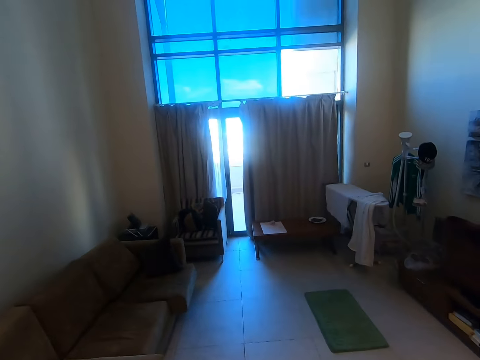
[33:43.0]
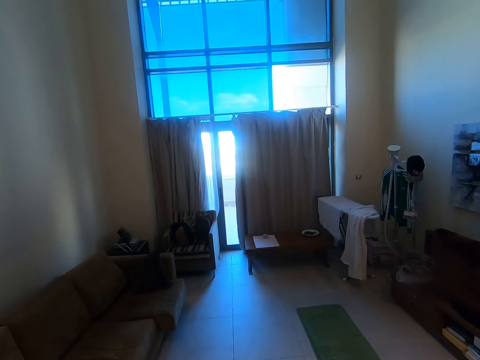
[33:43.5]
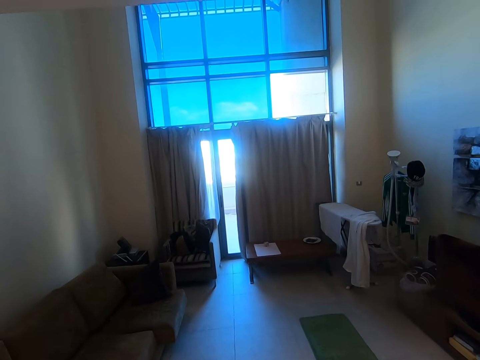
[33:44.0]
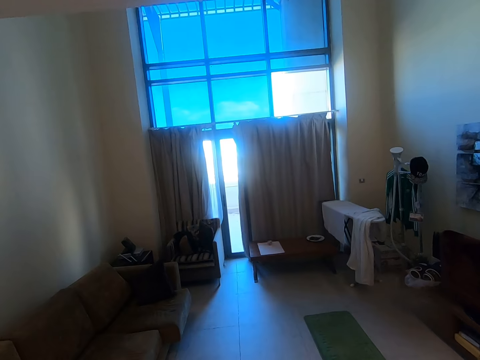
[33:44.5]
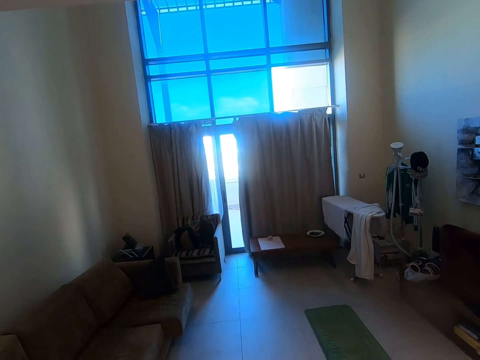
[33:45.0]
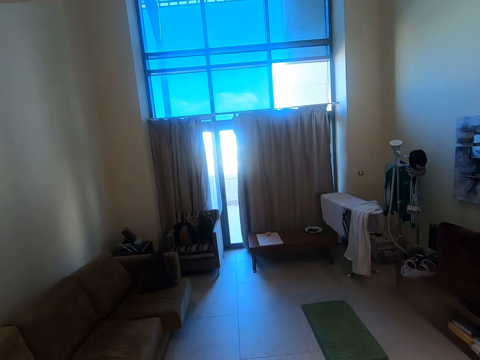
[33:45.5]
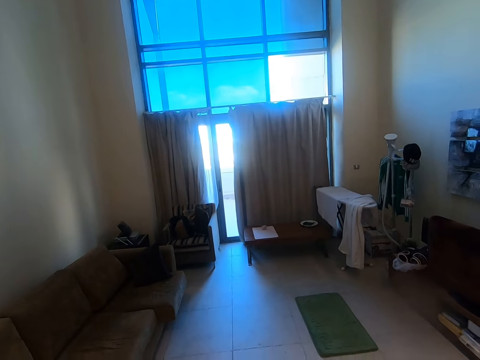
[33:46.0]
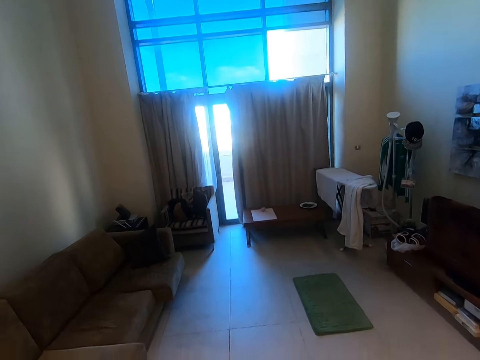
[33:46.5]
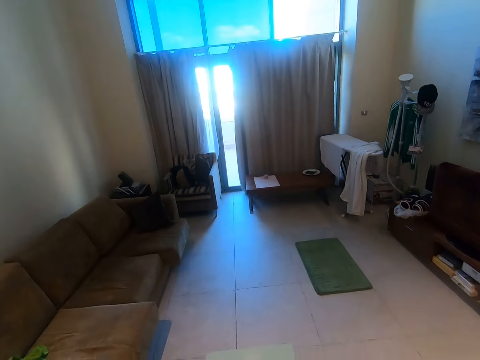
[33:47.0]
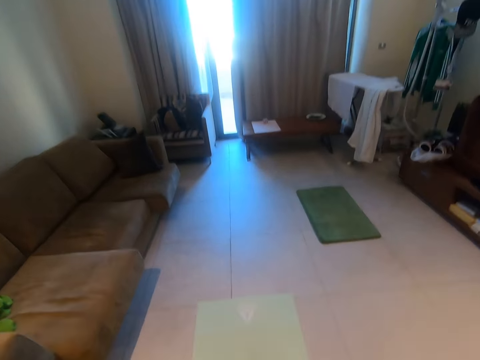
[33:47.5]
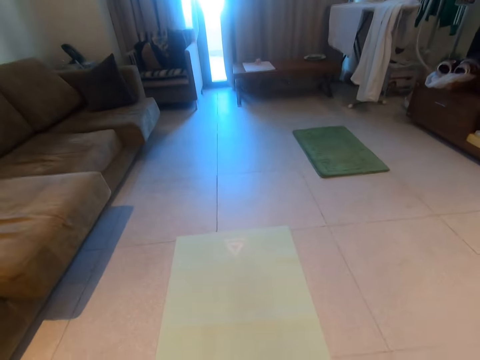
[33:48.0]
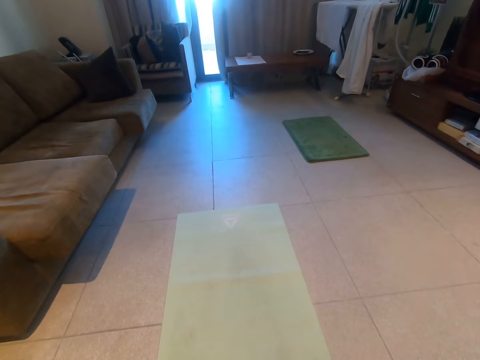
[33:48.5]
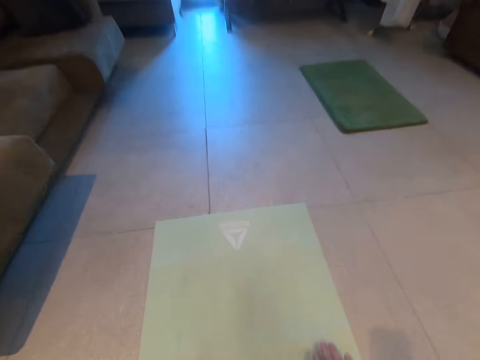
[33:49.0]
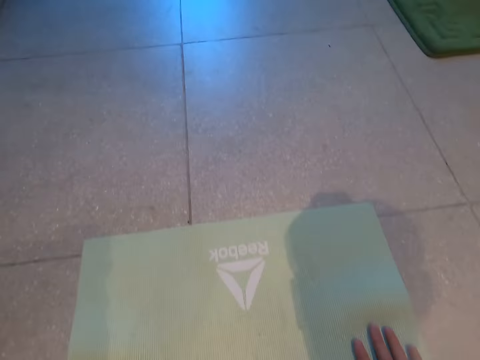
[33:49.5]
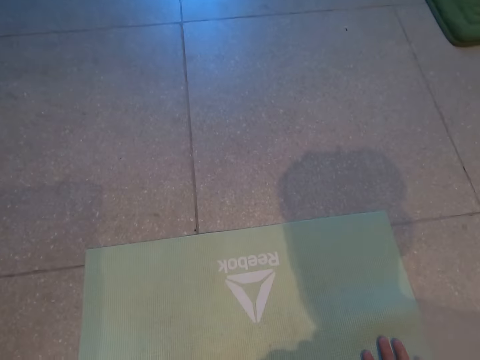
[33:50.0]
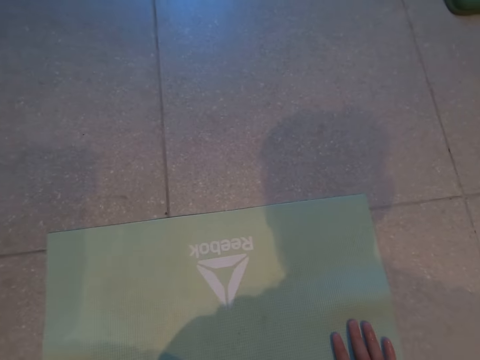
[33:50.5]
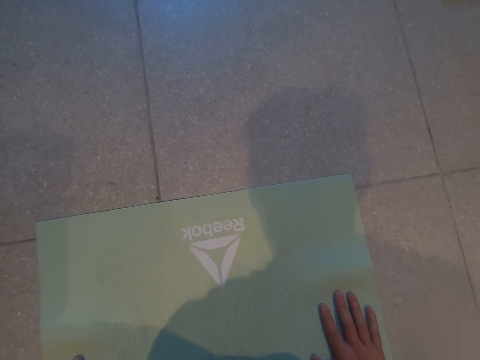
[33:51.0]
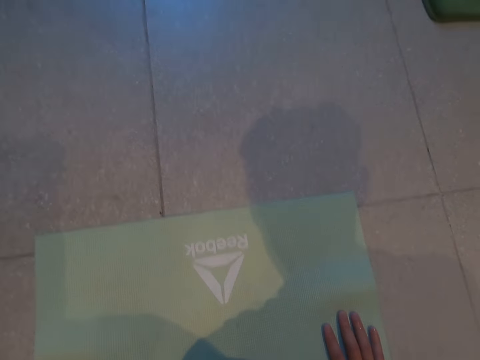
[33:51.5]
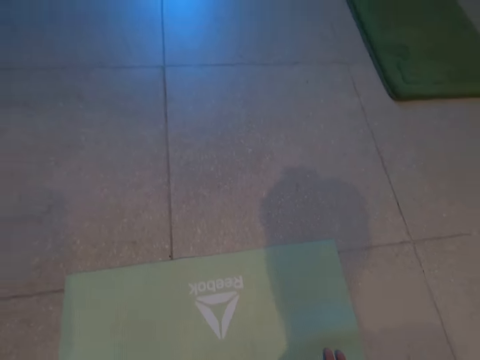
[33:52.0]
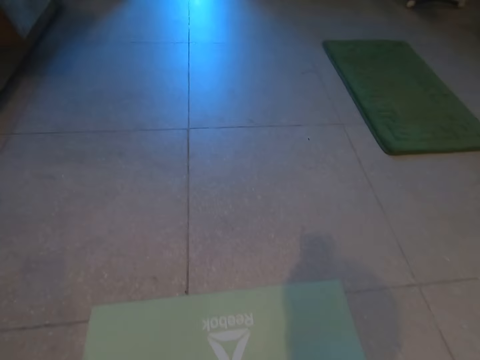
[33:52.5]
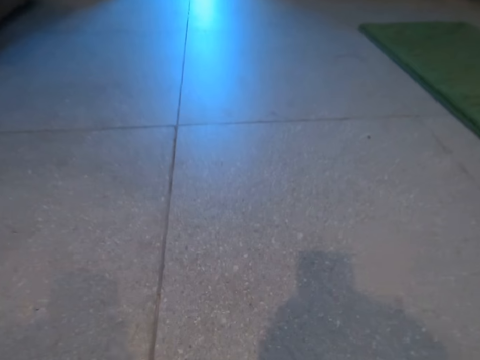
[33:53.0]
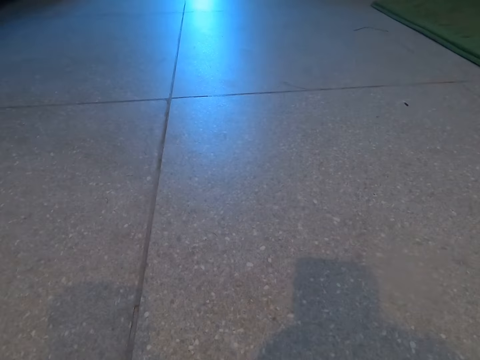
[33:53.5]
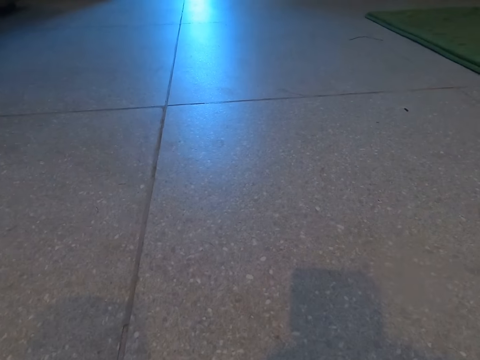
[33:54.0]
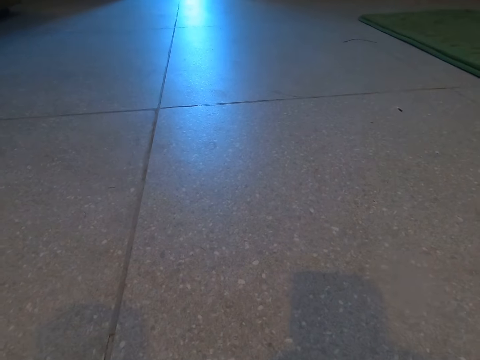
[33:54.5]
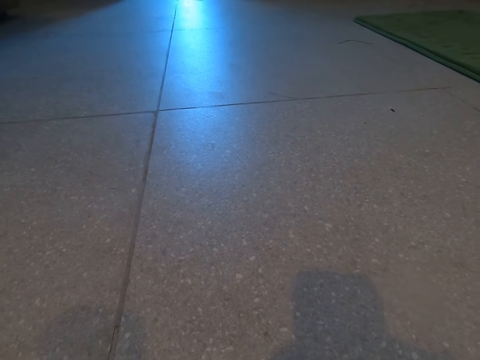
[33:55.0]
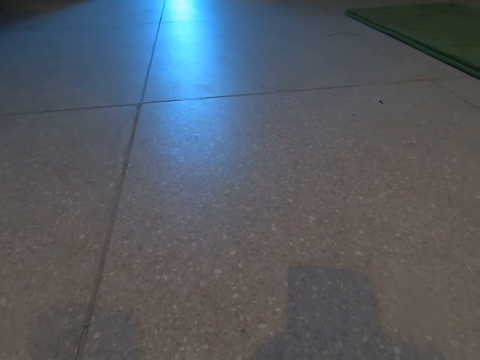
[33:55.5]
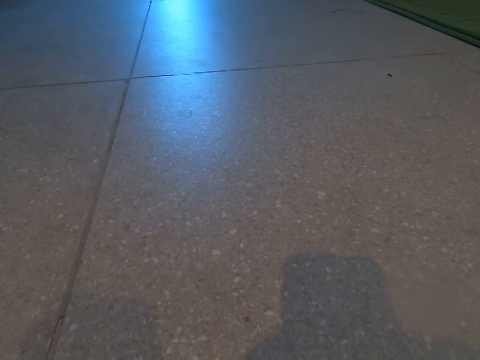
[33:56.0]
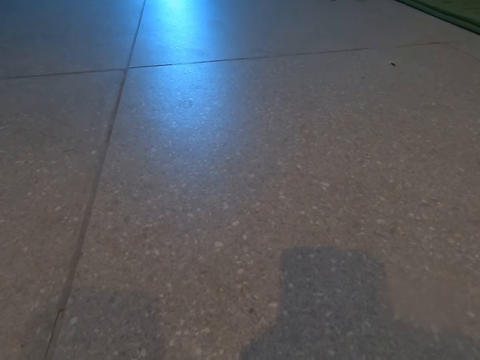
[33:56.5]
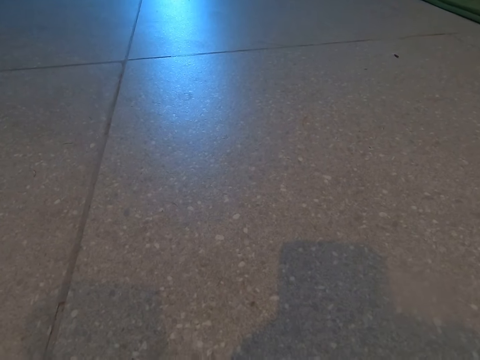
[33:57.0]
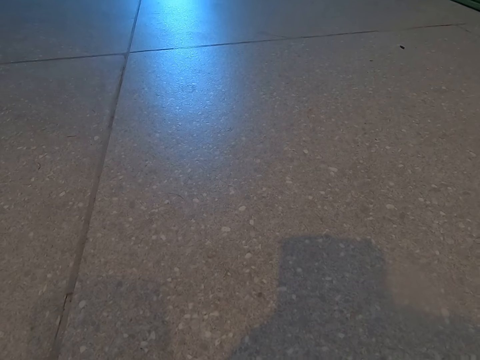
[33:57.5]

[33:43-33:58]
The camera wearer puts his hands on the mat.

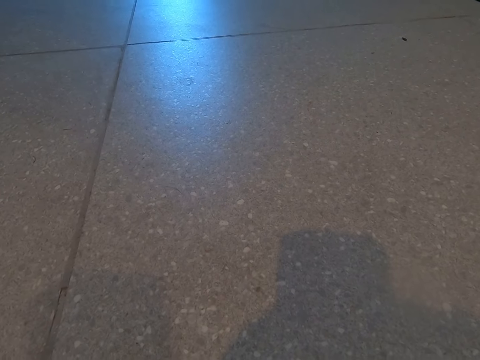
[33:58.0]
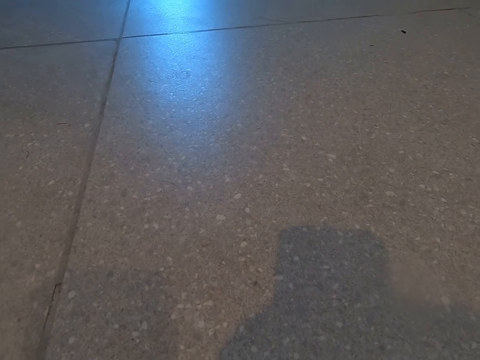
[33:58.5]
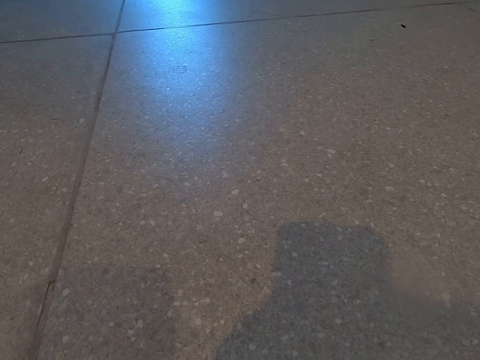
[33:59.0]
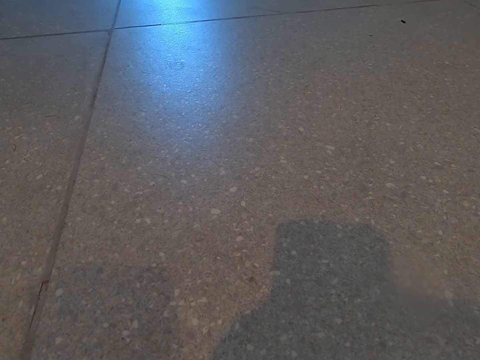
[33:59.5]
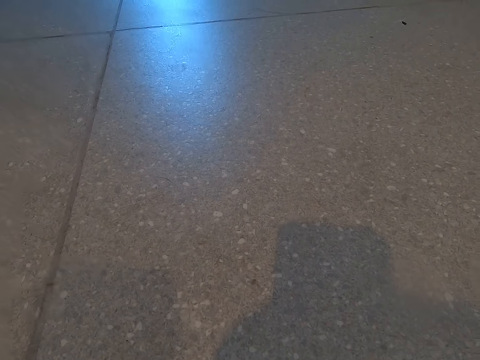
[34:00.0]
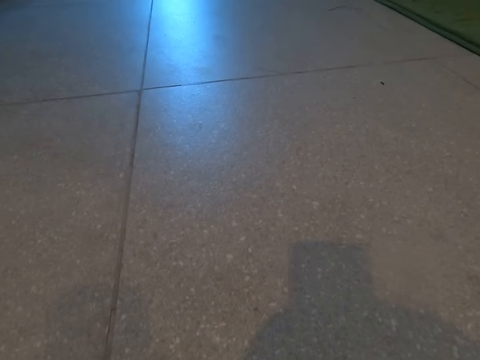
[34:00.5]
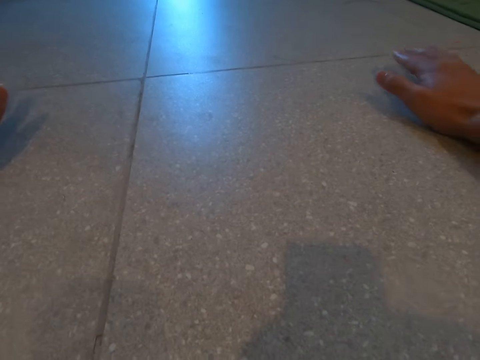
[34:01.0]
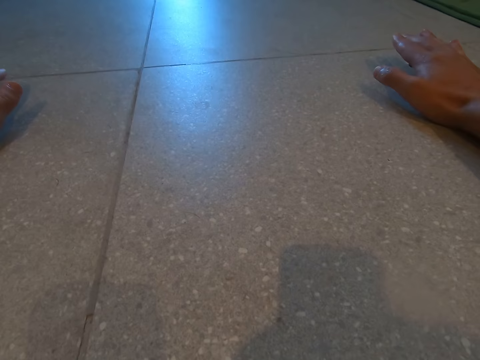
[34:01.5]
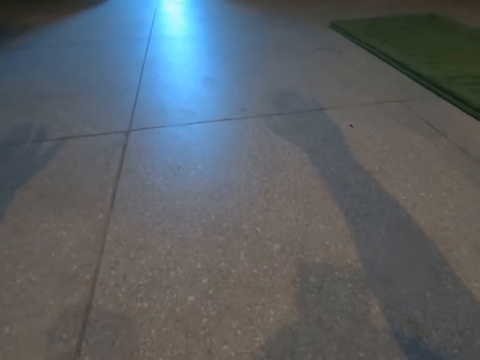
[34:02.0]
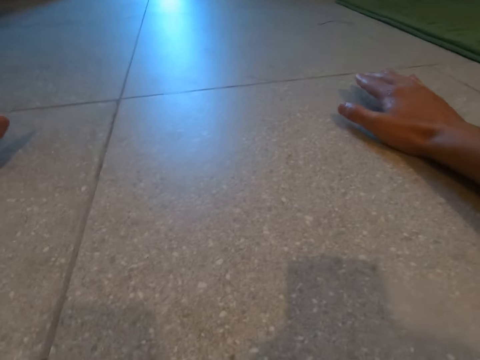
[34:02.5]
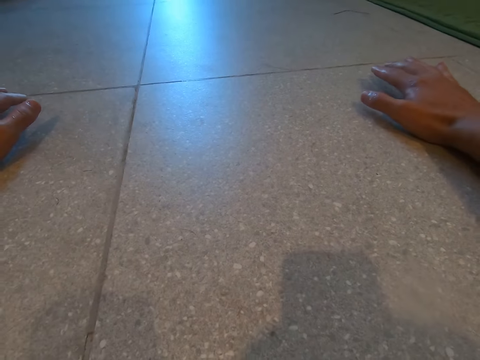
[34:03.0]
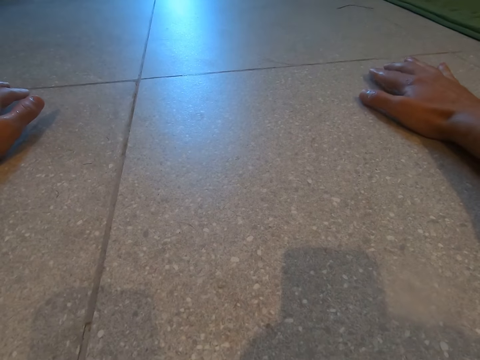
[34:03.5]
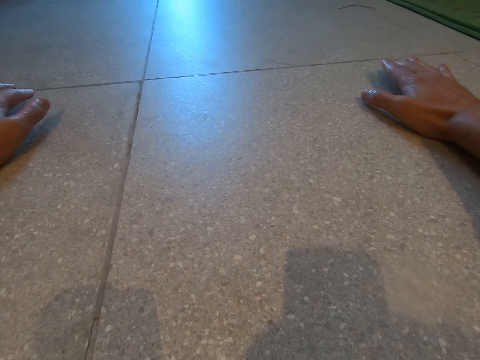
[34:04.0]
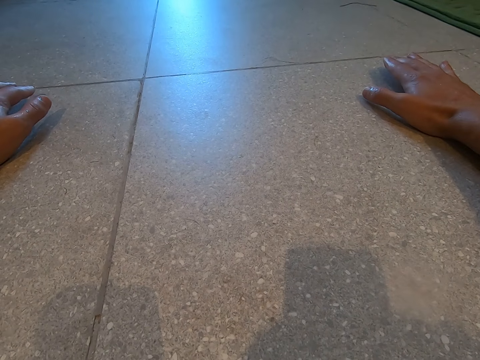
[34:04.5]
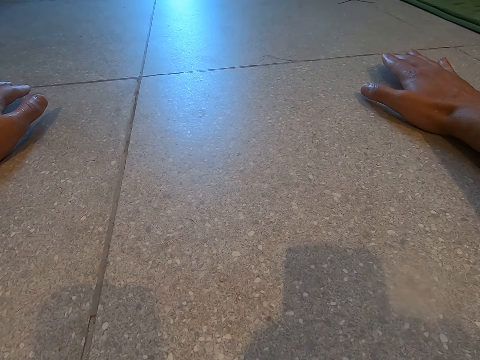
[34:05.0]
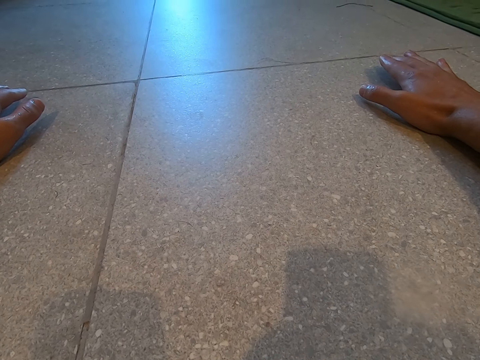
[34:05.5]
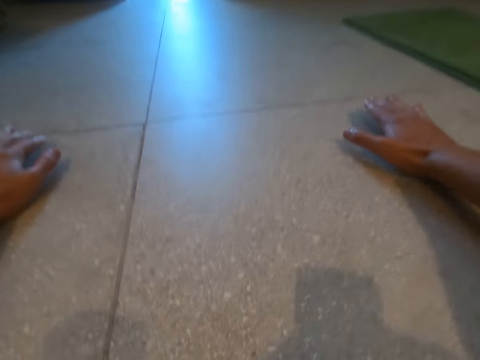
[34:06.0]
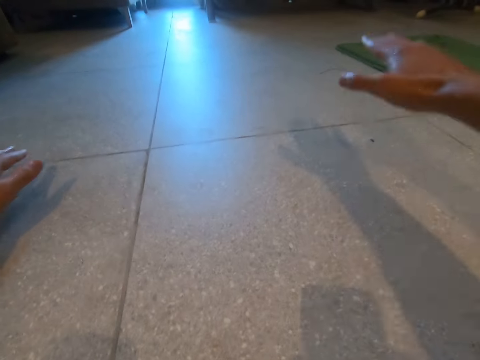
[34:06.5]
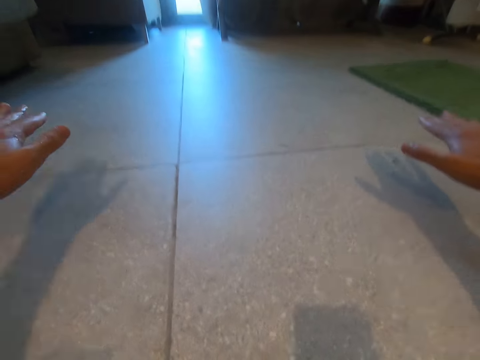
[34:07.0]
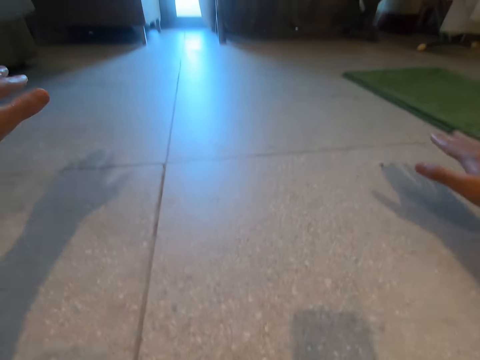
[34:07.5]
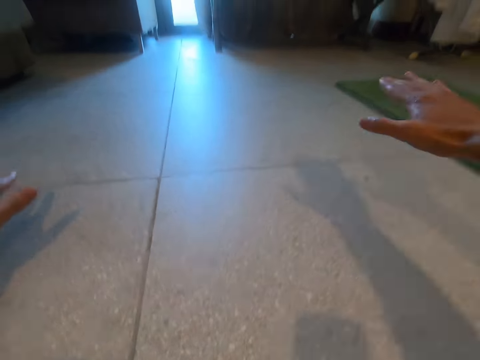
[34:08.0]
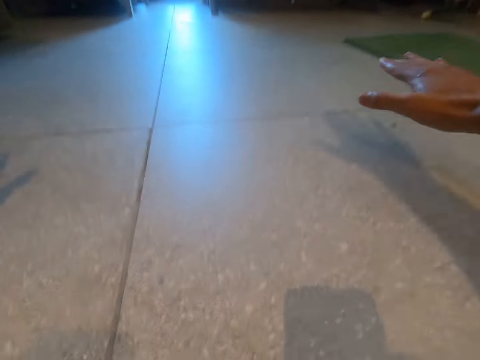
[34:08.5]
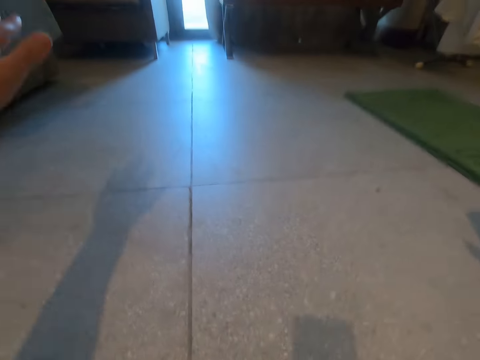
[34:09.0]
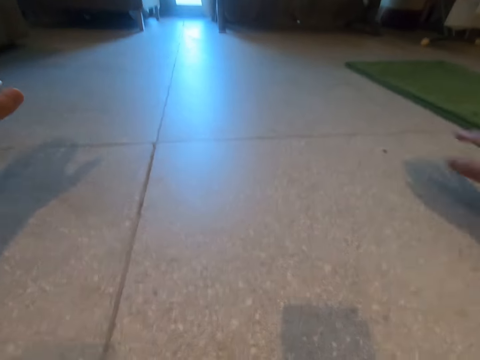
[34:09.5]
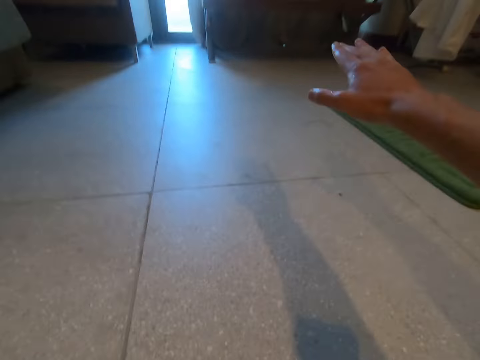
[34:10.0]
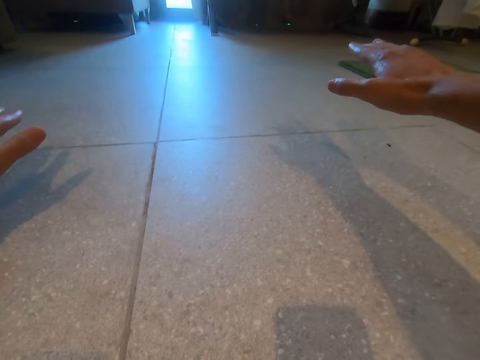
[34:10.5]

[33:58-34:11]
The camera wearer stretches his hands. He puts his hands forward. He raises his hands, lowers his hands, raises his hands and lowers his hands. He raises his left hand, raises his right hand, raises his left hand and raises his right hand.
